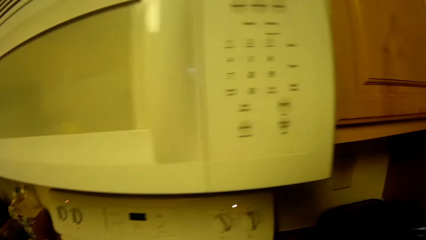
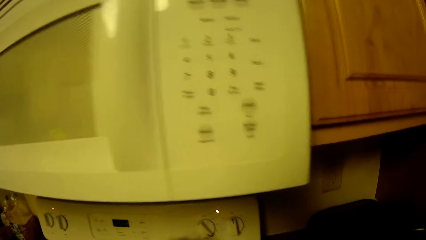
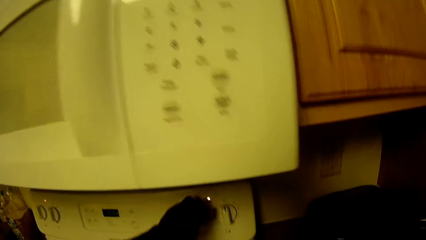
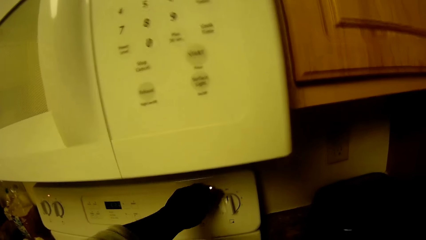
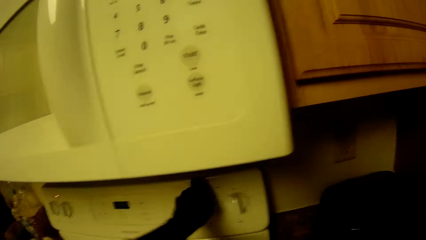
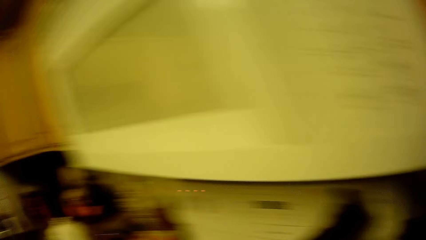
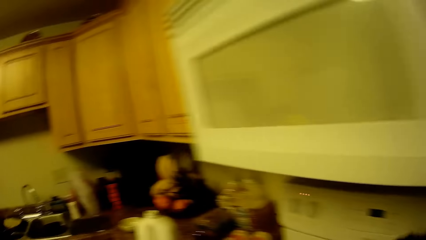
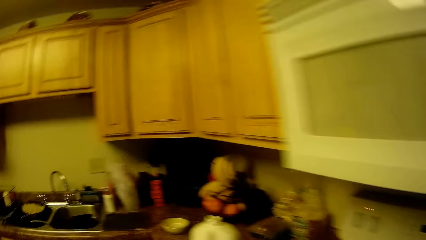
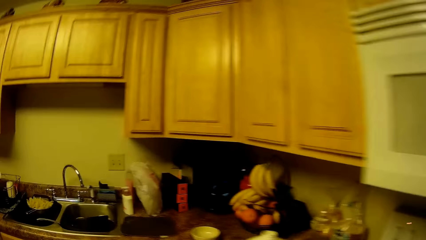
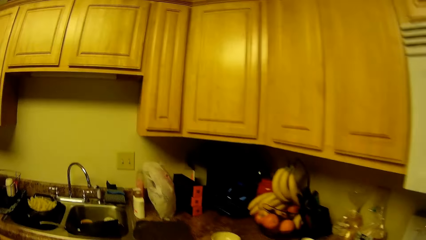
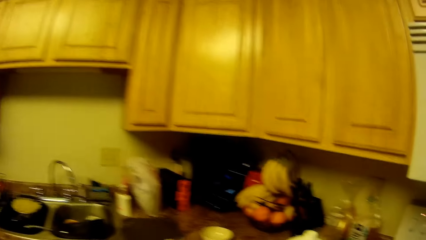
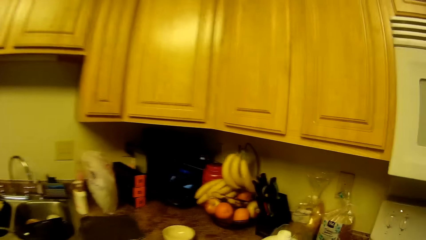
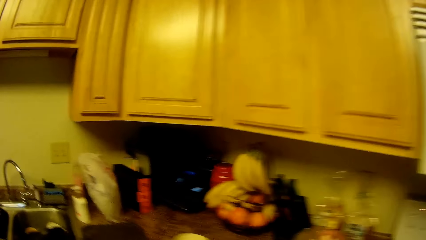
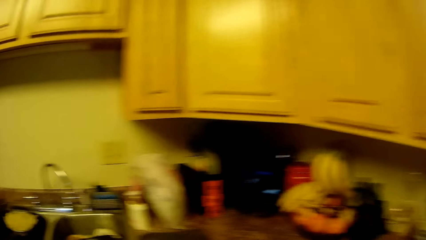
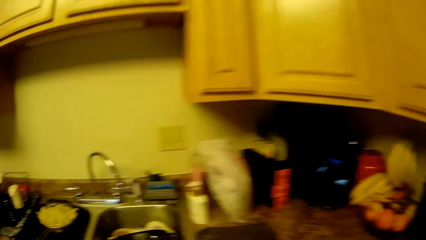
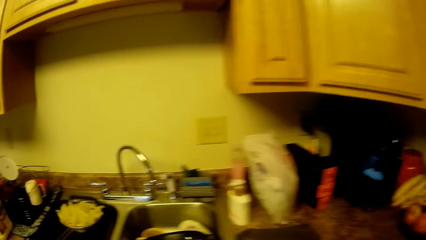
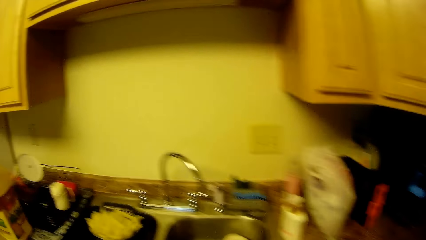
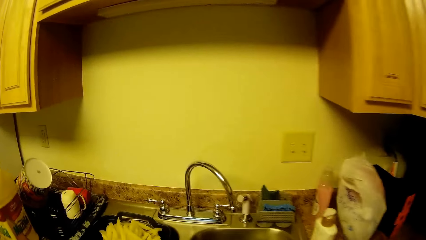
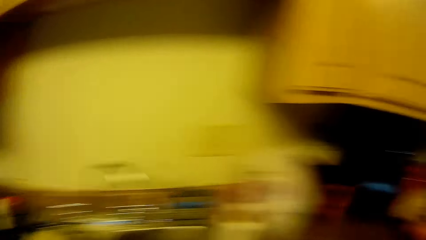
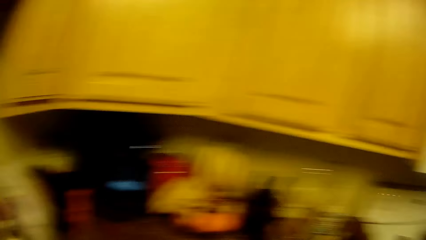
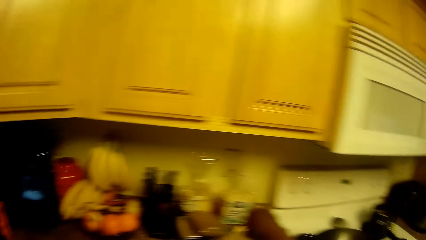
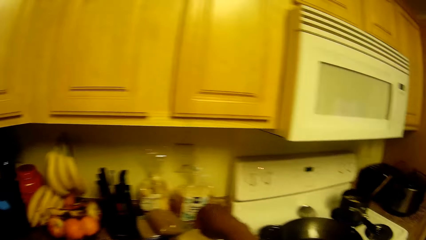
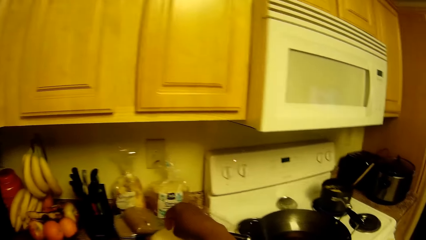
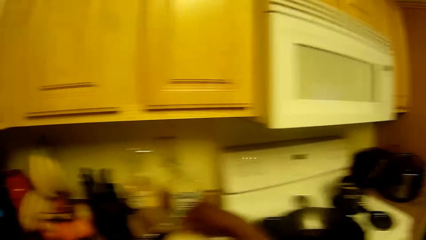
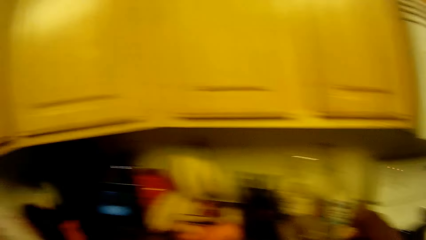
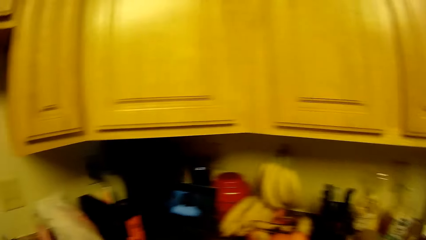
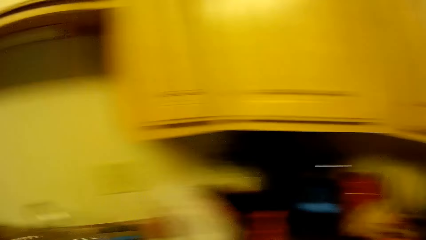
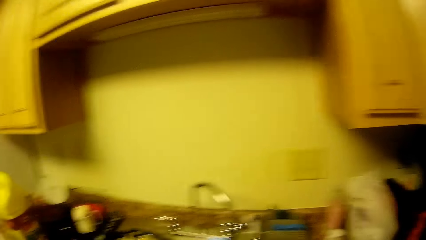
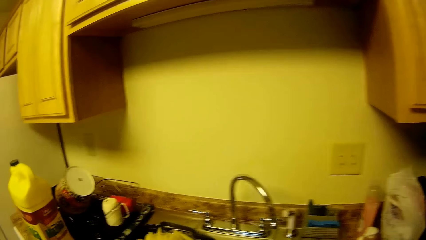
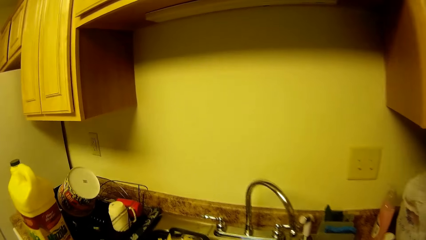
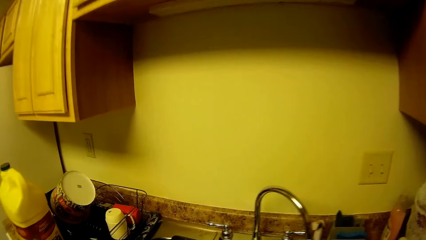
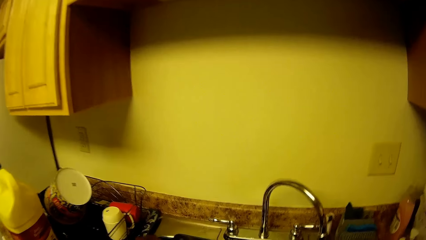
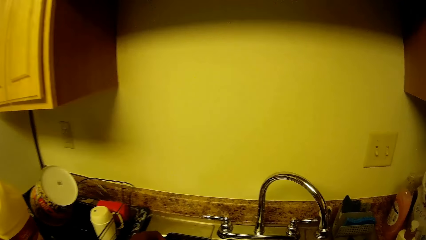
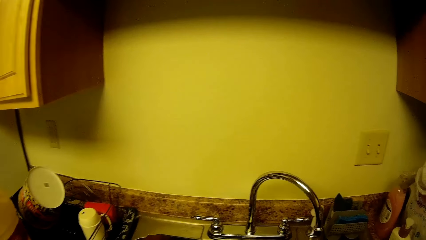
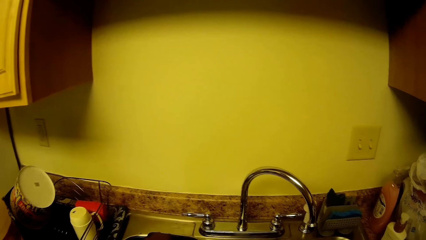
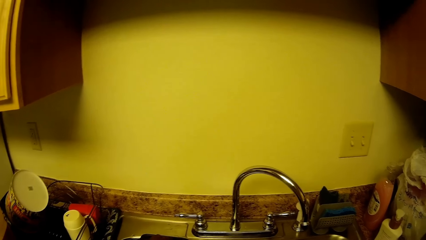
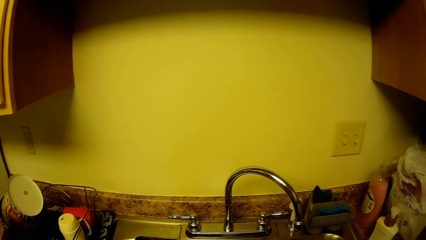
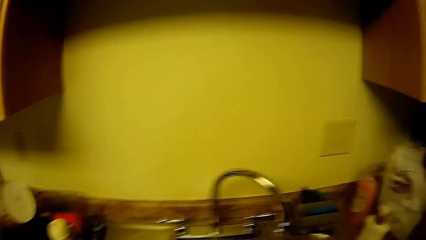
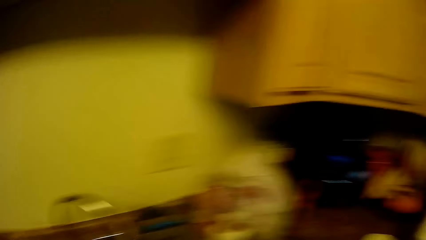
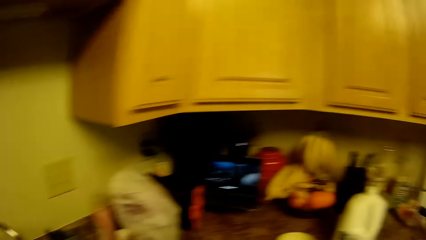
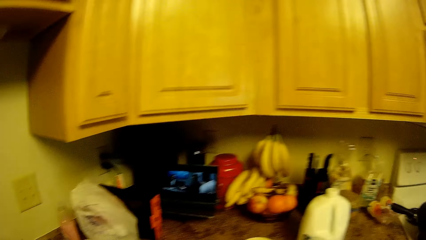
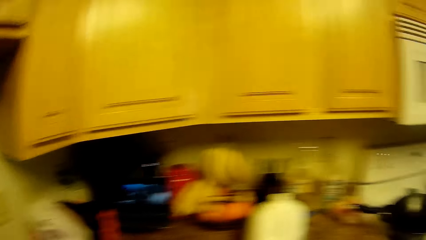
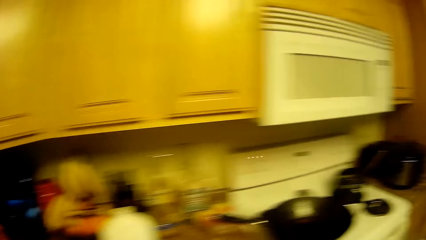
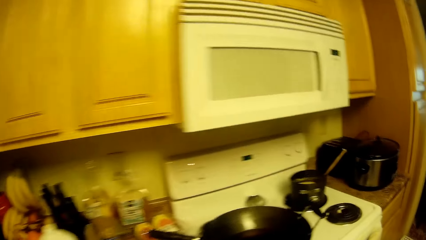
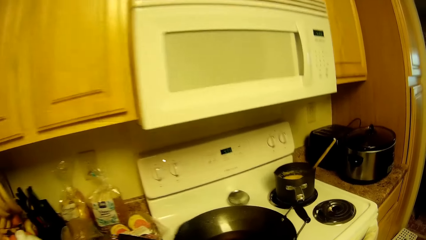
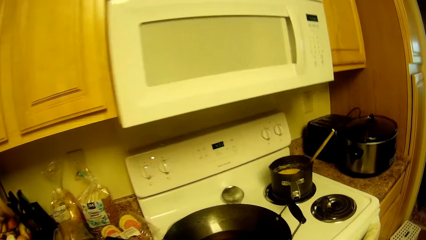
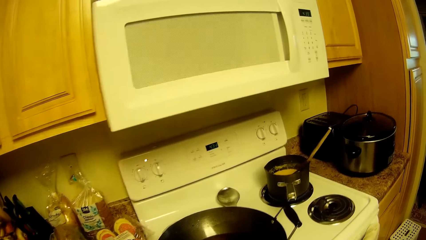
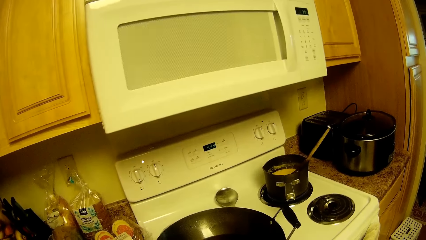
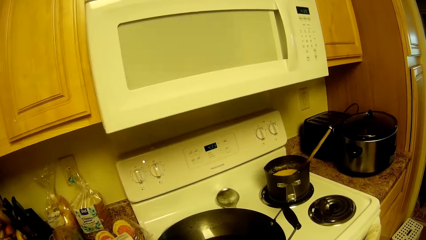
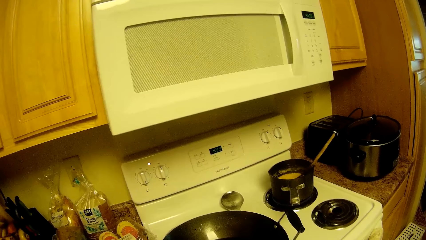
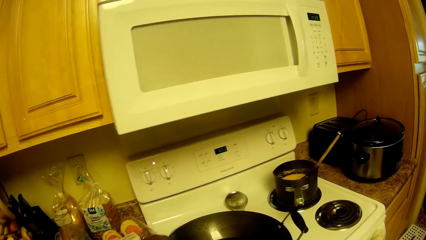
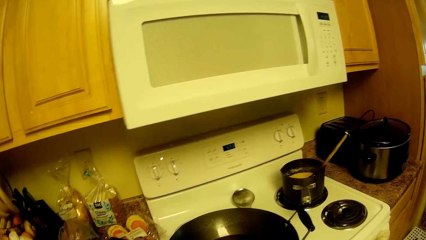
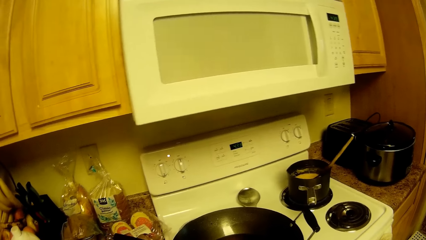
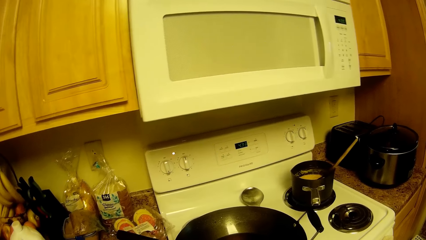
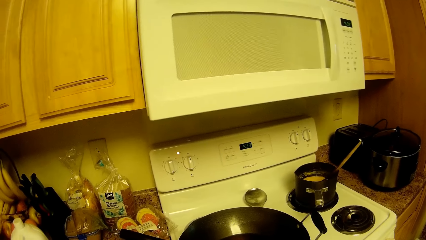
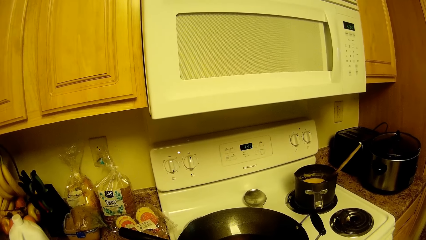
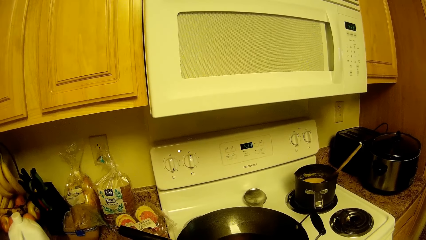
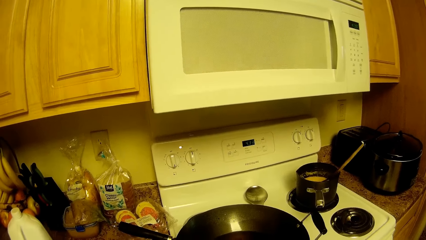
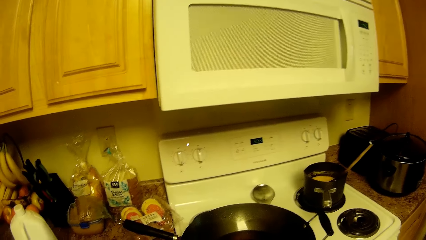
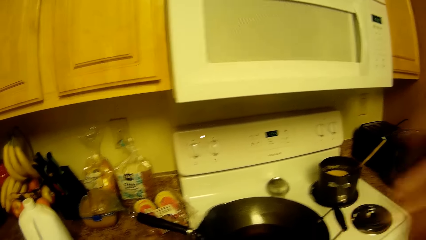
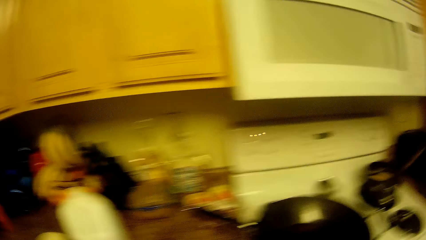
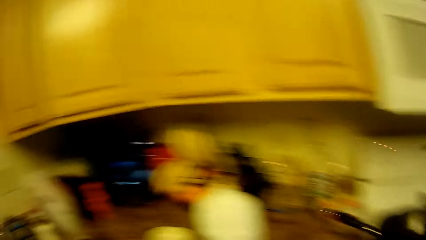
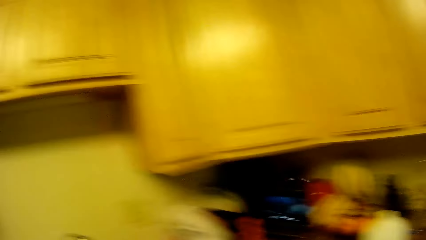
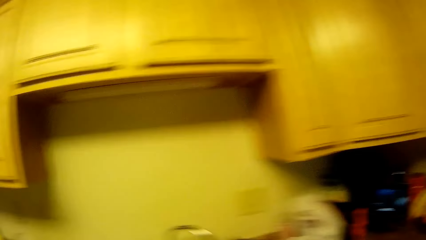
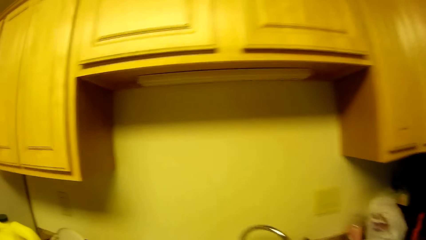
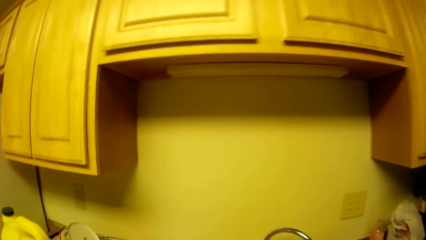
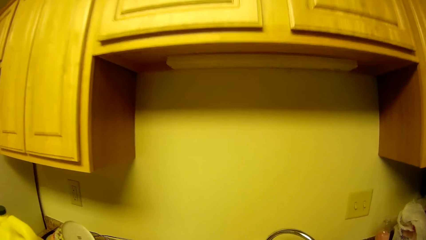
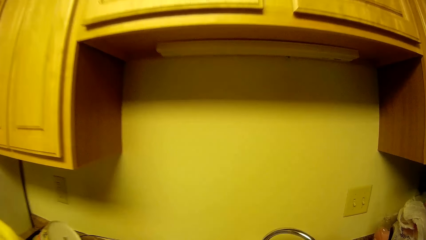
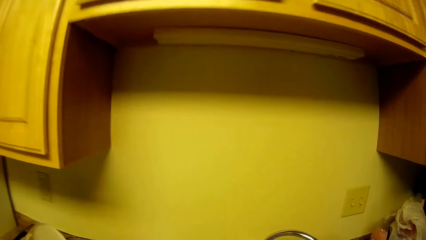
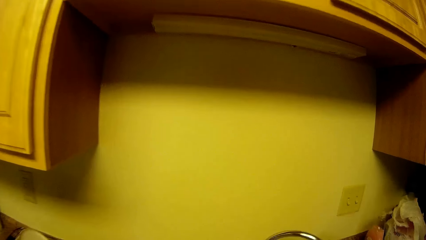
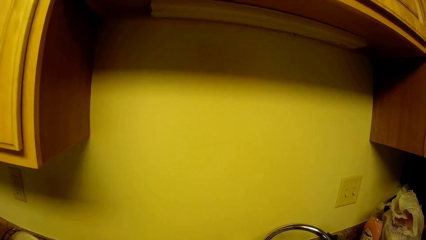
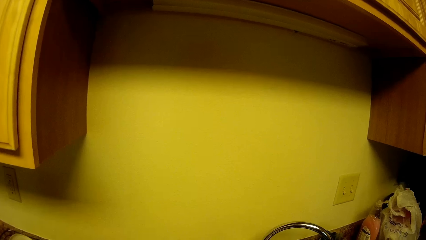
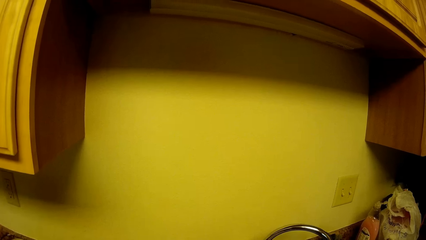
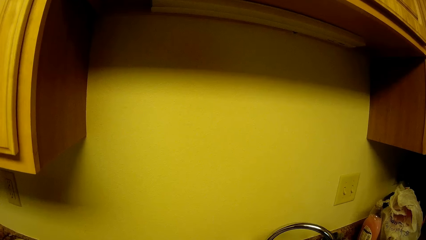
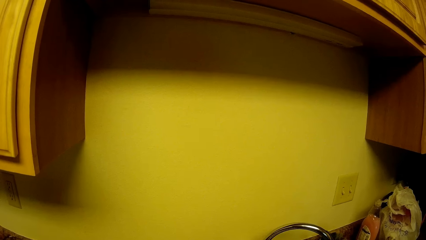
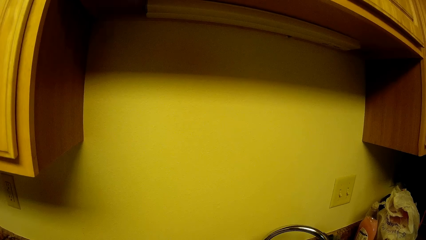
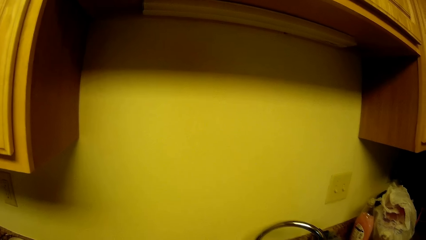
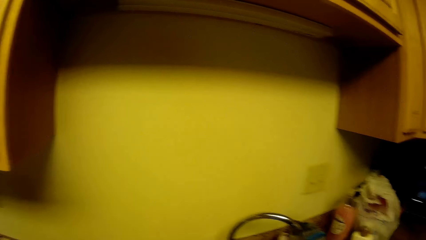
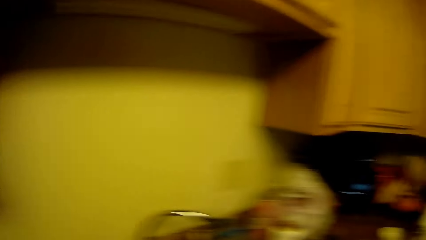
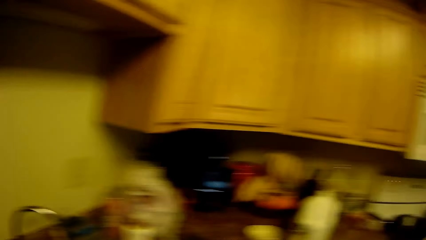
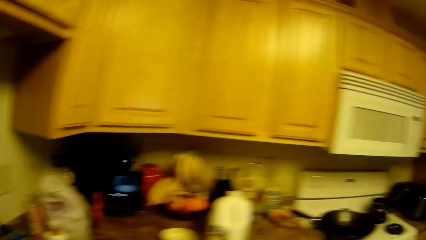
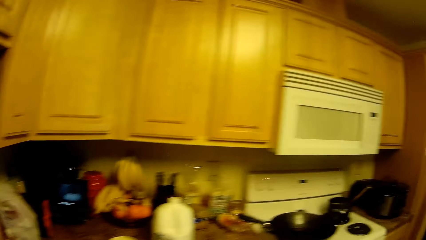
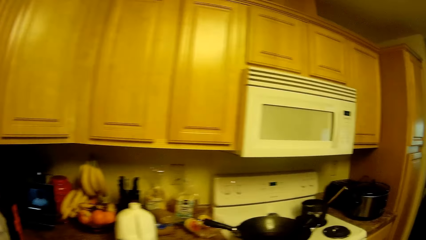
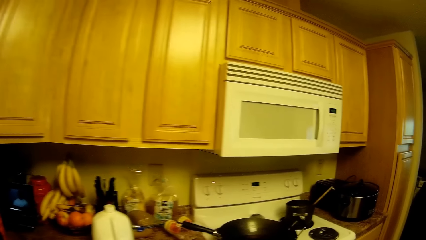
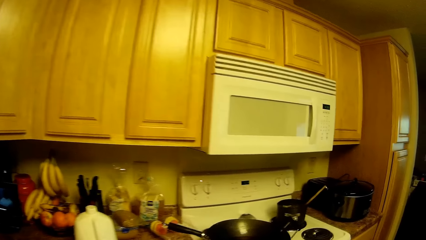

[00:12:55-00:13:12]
The camera wearer turns the gas cooker off with her left hand. She covers the bottle on the kitchen top with the cover in her right hand. She tosses the potato in the cooking oil.
